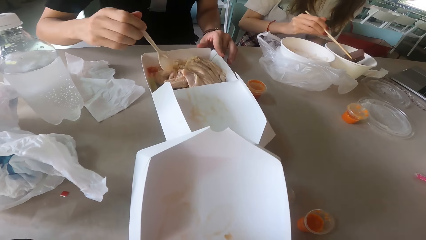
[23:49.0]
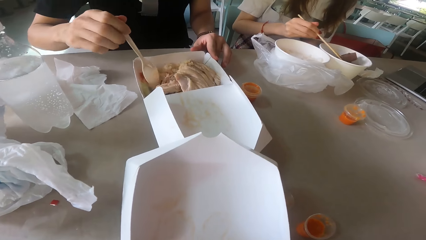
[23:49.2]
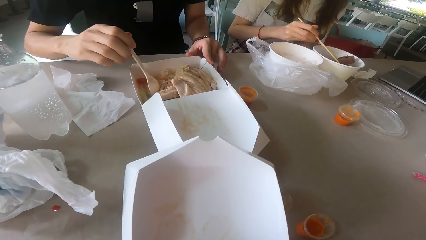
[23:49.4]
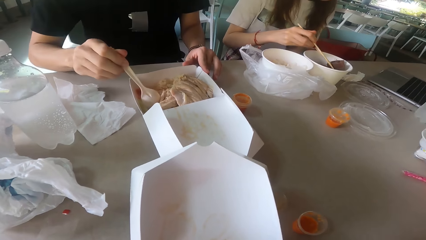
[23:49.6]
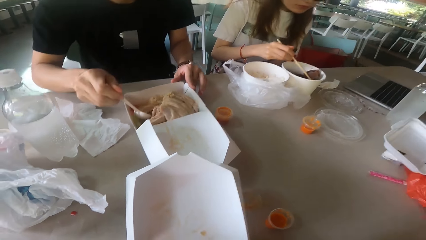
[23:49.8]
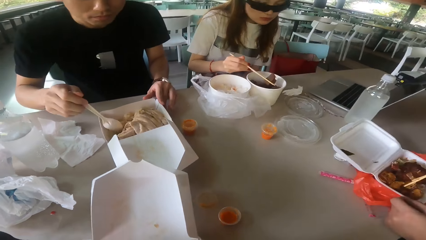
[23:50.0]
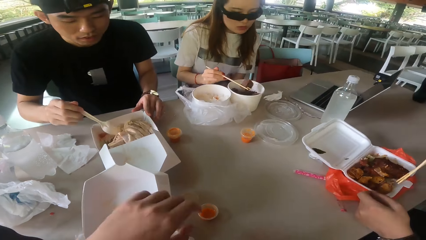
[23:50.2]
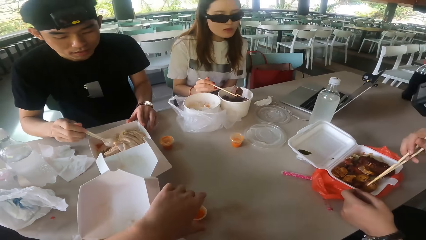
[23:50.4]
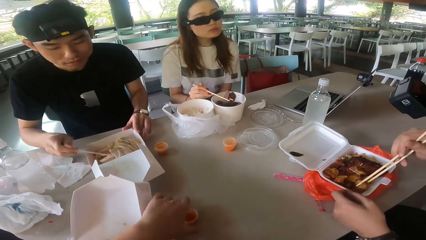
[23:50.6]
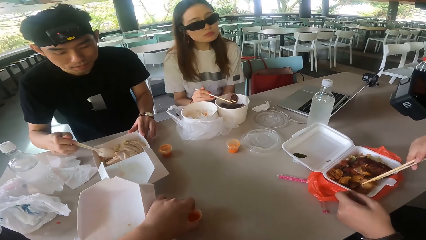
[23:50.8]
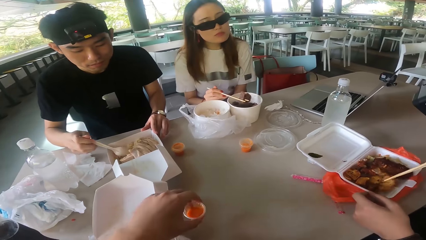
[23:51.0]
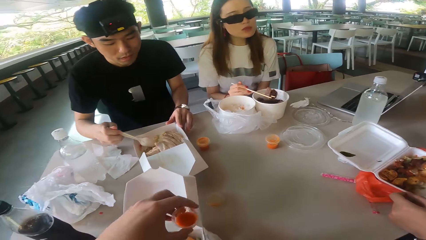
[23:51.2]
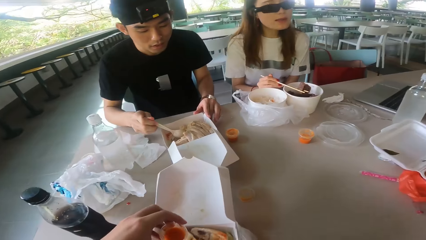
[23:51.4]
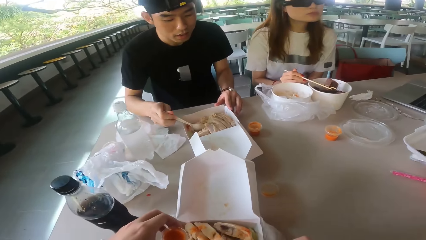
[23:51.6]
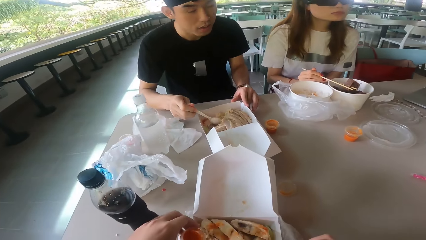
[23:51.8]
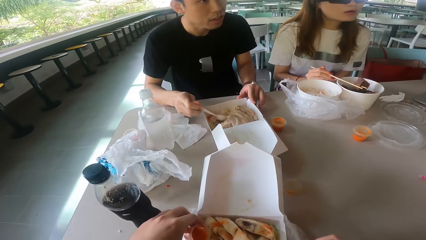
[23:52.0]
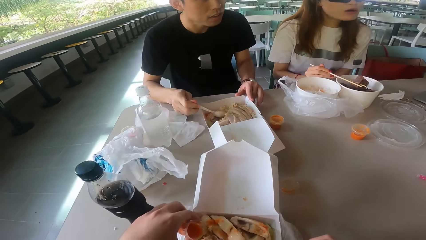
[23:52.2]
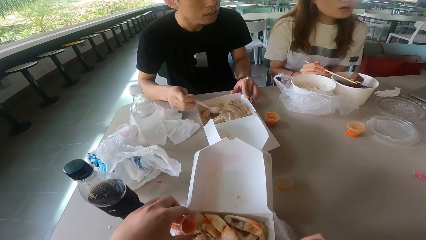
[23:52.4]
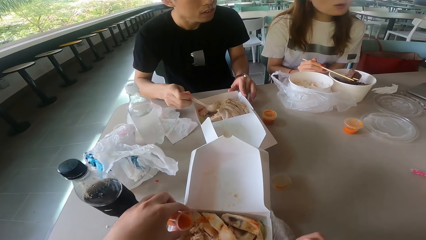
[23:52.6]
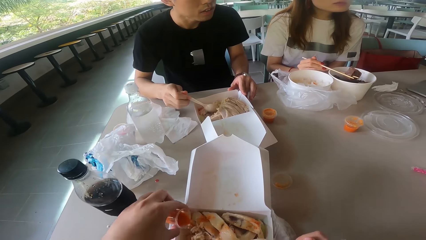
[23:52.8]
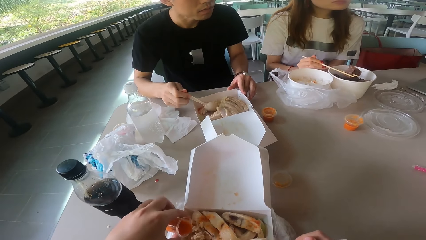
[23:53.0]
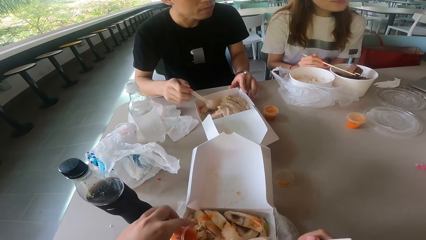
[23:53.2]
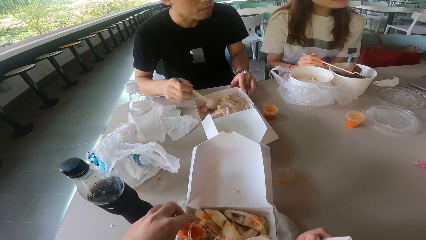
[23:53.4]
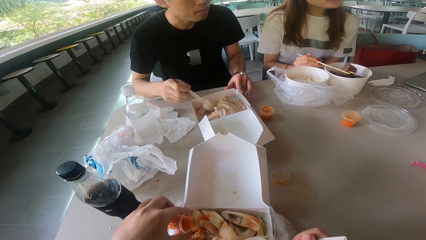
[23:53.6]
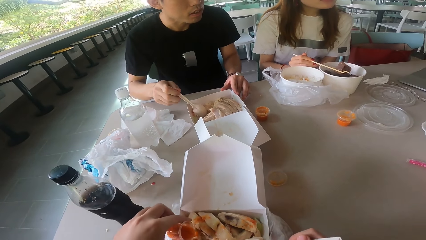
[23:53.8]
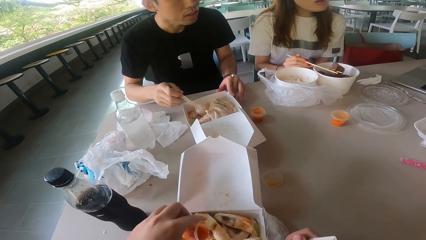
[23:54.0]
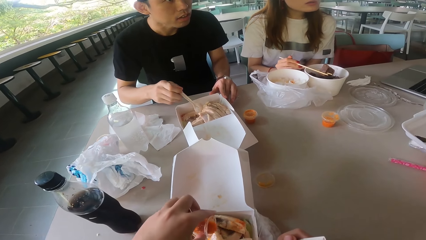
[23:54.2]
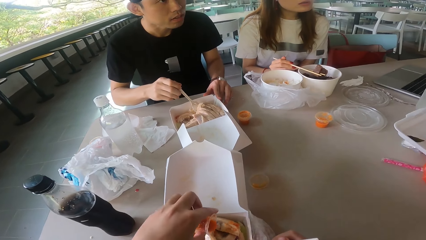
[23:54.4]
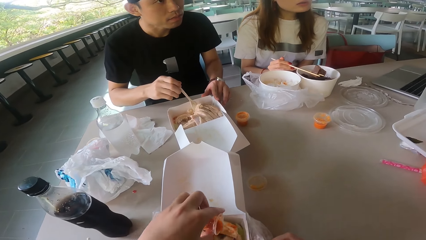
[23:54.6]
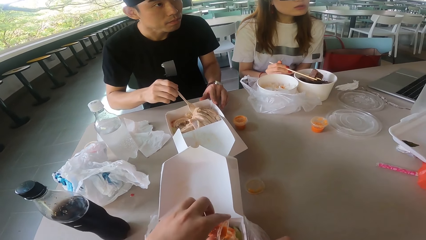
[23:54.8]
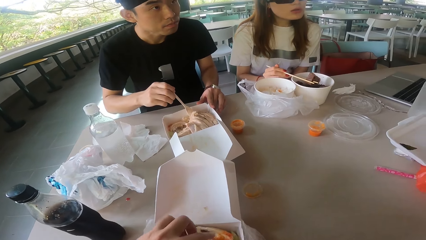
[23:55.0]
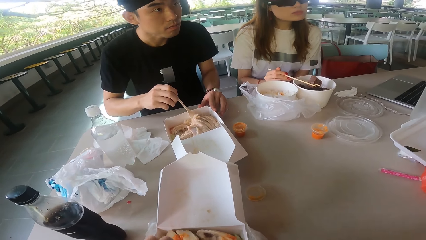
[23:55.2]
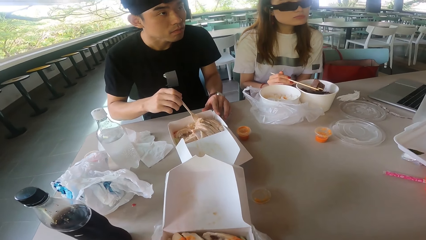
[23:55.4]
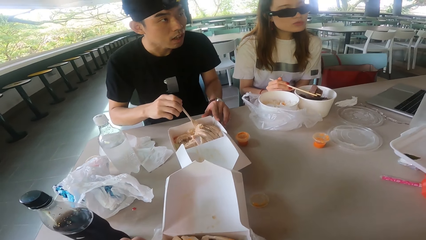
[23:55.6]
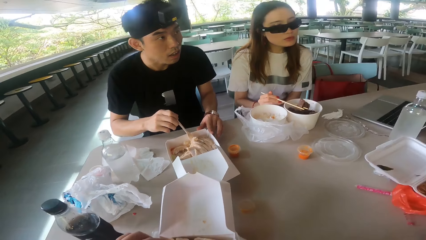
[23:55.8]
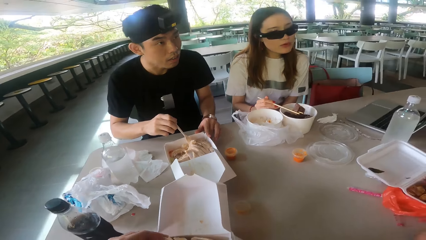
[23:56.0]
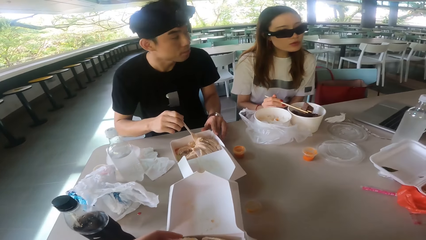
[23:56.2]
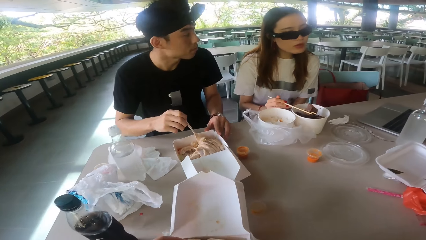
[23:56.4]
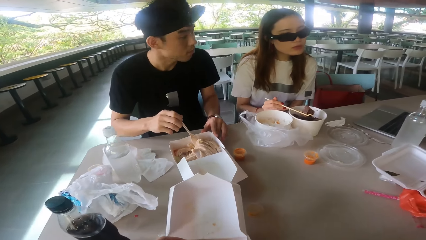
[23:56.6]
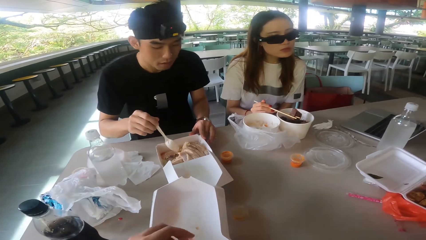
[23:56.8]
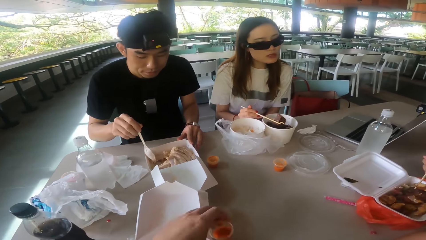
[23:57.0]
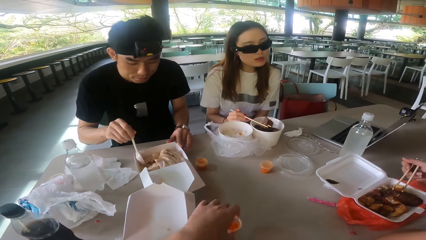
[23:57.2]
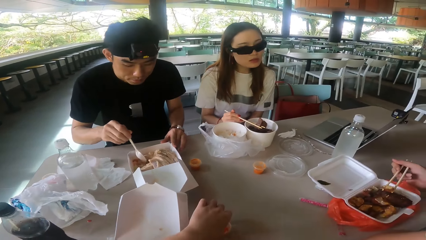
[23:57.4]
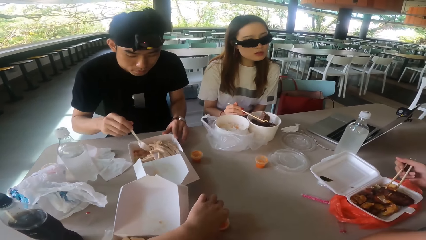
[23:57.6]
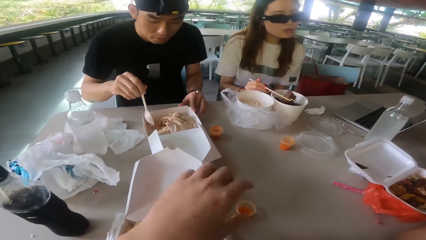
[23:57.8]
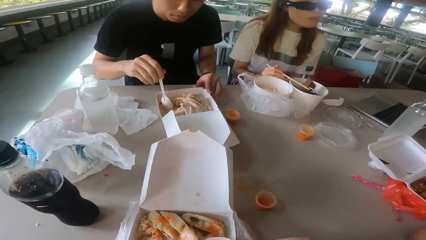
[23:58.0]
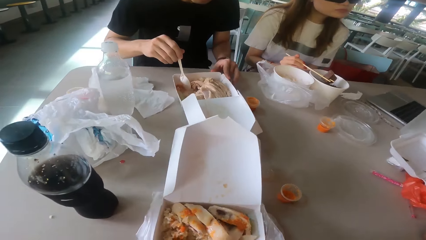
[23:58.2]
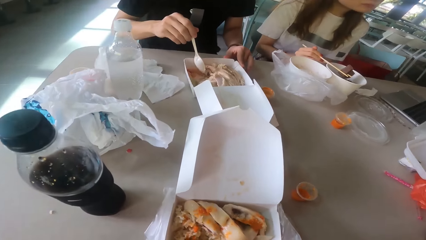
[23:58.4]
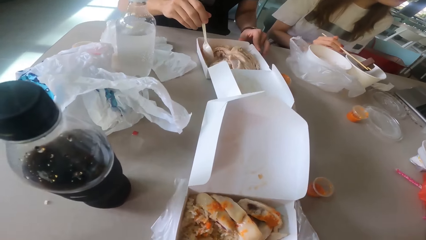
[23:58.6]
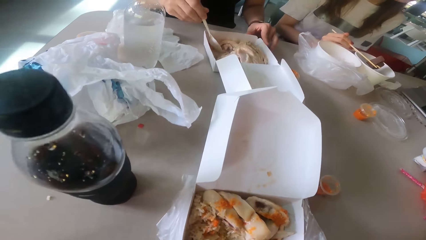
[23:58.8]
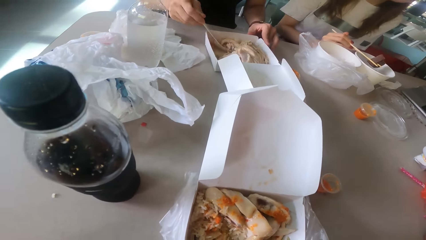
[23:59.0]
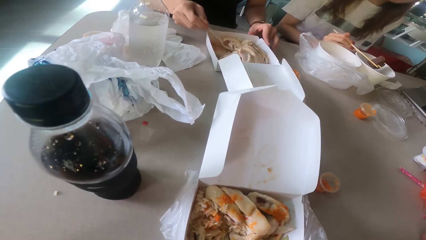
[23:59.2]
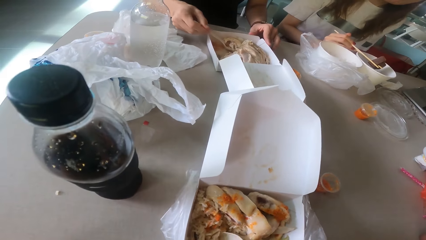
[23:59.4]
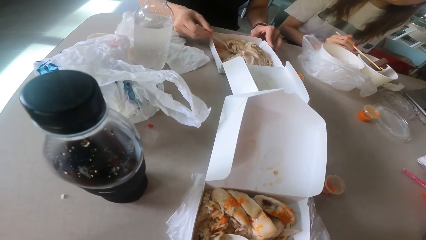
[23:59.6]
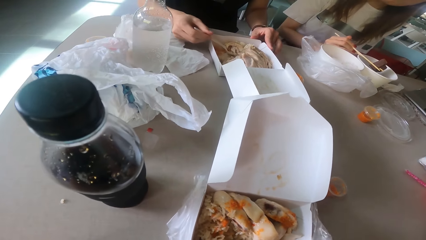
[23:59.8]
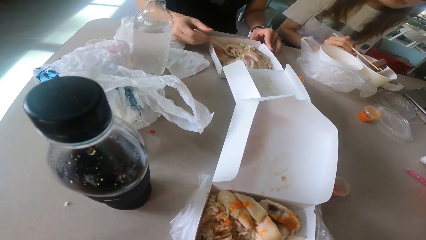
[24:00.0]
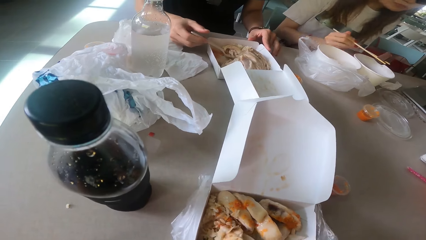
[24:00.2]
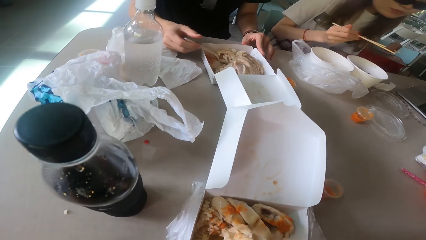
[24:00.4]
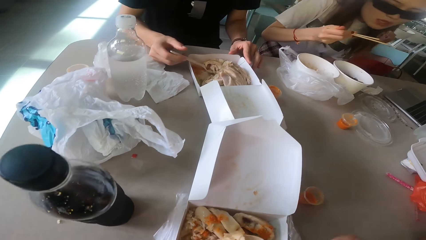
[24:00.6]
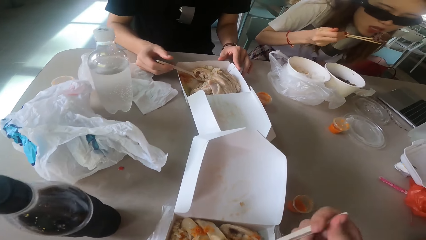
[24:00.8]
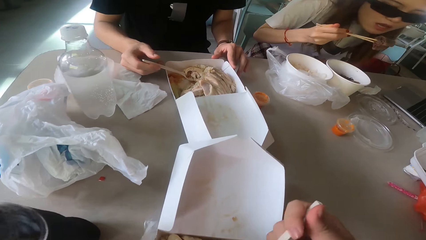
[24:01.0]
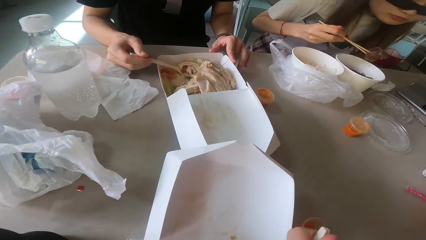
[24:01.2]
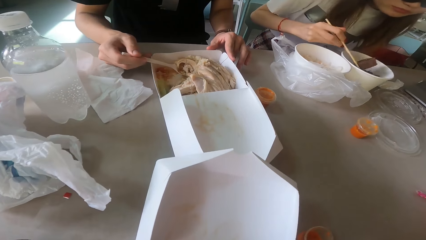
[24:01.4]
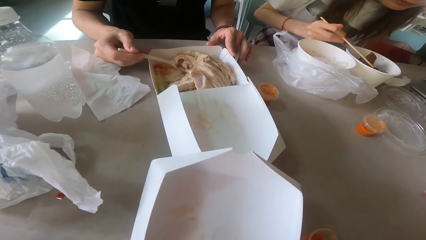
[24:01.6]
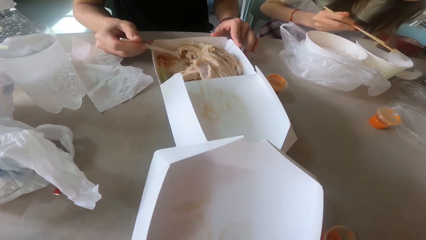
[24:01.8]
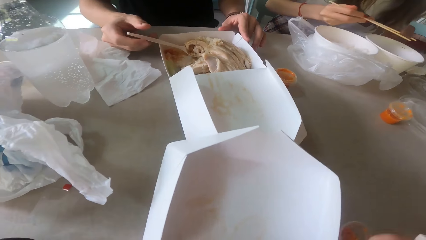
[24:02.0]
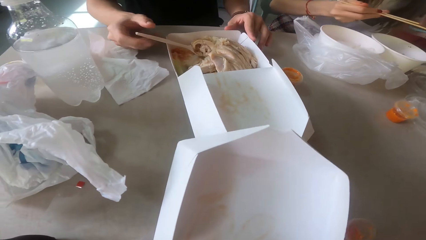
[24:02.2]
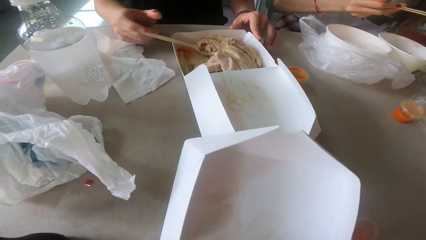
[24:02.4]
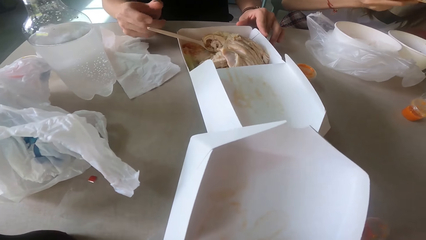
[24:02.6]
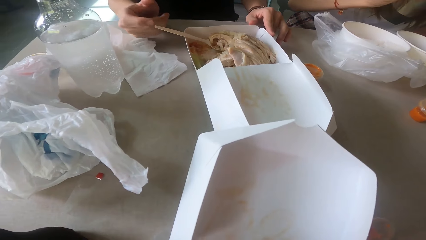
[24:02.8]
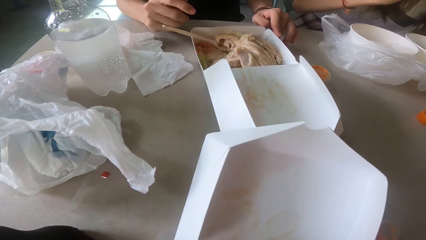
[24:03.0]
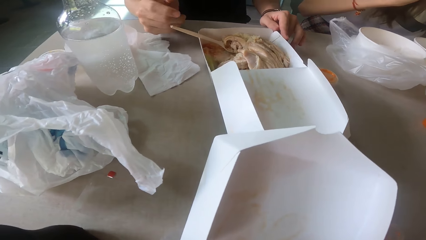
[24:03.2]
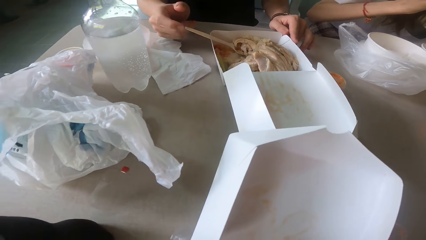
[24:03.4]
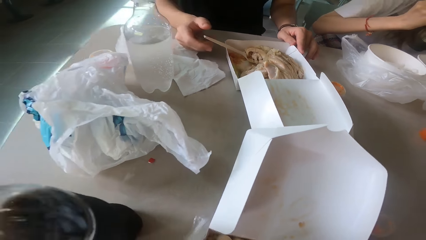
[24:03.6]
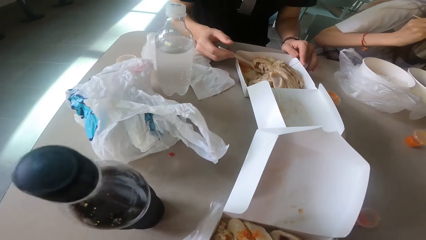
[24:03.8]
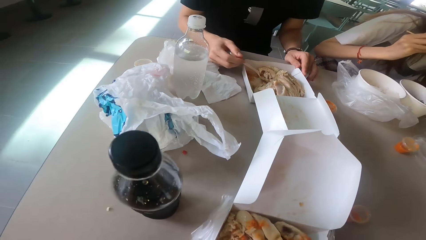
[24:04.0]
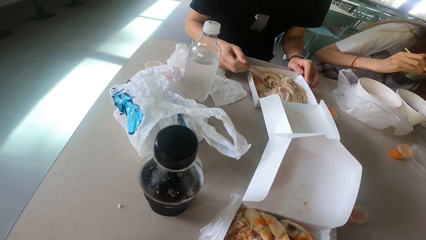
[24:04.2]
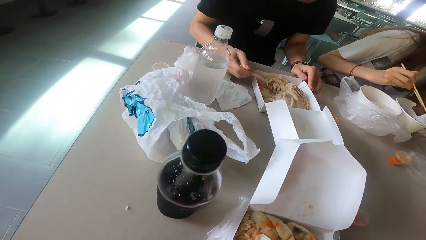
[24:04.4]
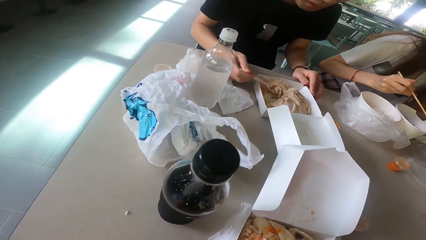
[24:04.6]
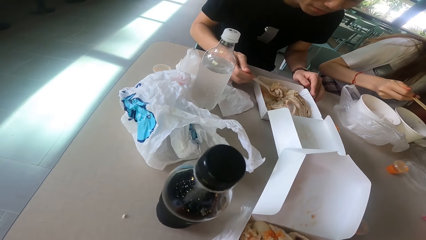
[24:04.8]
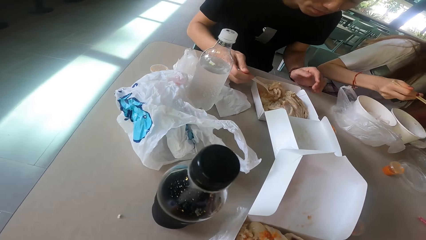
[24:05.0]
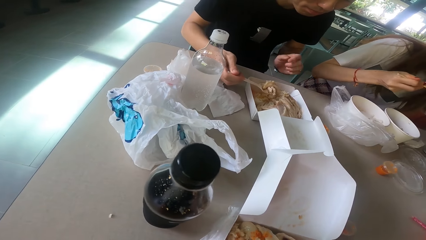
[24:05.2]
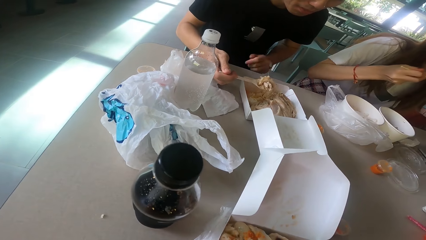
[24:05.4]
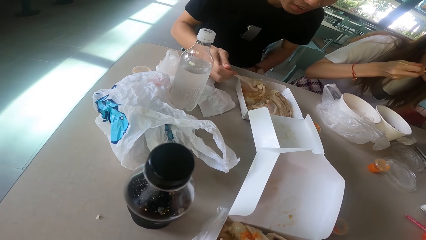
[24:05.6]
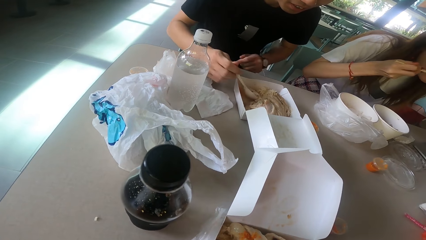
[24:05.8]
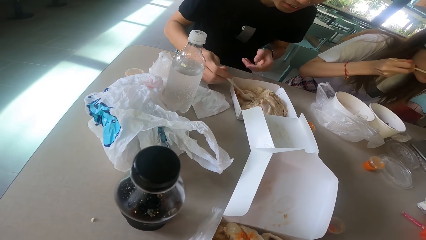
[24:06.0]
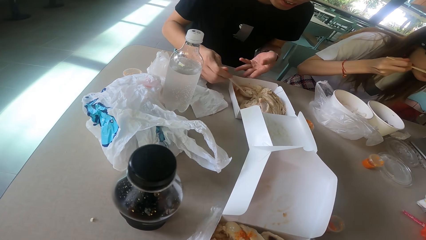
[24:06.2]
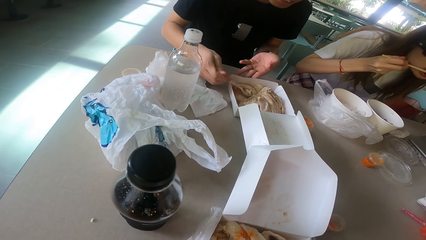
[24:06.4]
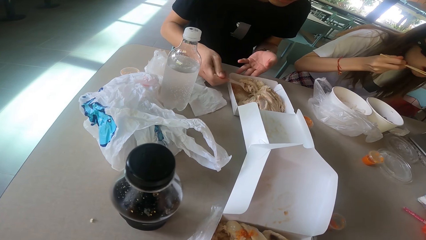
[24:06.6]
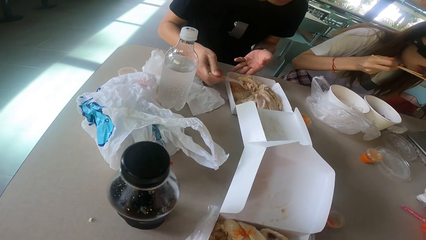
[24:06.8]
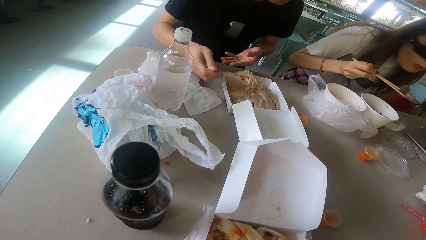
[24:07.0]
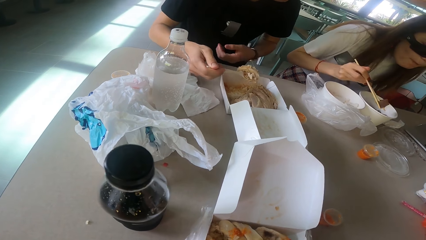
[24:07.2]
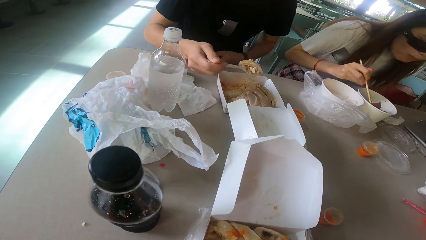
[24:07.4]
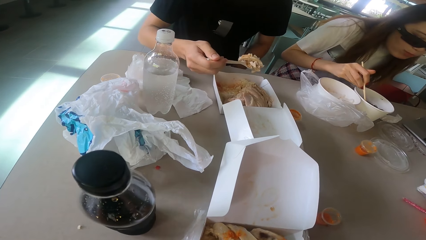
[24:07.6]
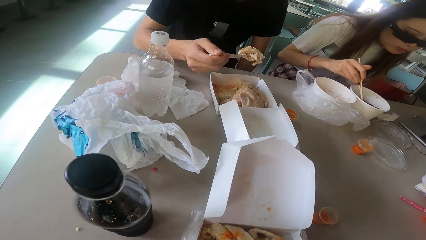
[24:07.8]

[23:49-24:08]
A woman picks up the meat. The camera wearer picks up the salad soup from the table and pours the salad soup on the food. A man talks. The camera wearer puts the salad soup on the table. The man scoops the food. The woman eats with chopsticks. The man moves the hand and scoops the food.
